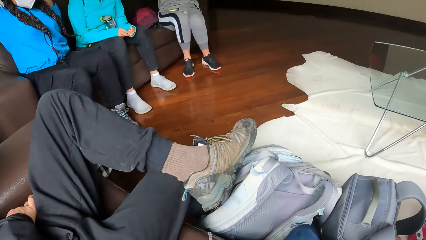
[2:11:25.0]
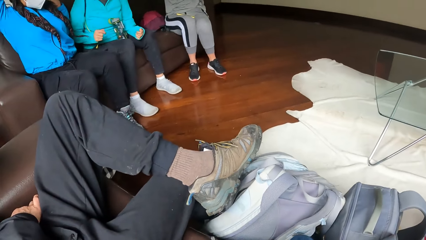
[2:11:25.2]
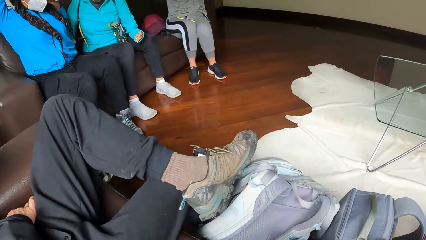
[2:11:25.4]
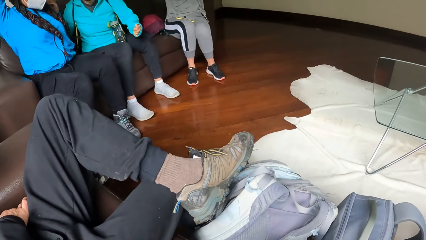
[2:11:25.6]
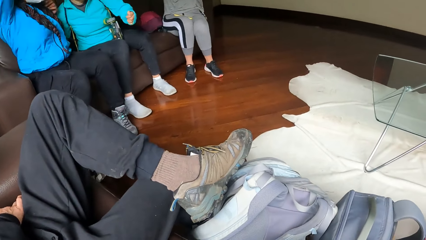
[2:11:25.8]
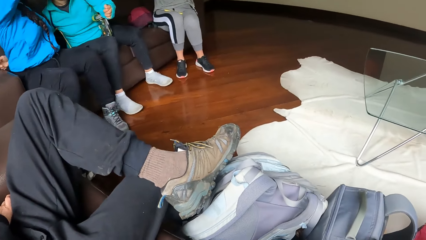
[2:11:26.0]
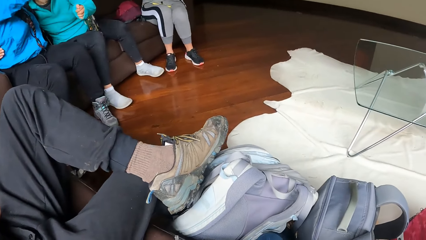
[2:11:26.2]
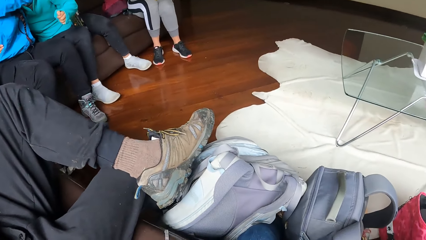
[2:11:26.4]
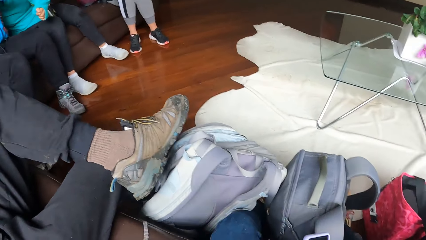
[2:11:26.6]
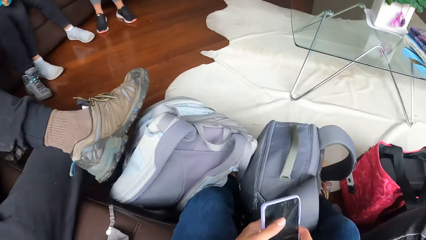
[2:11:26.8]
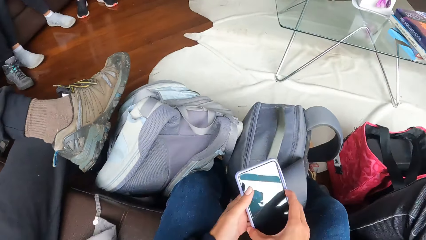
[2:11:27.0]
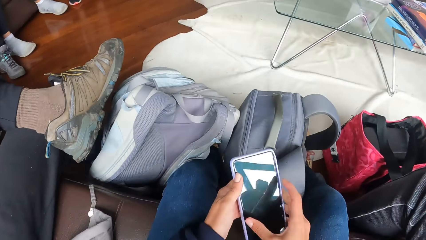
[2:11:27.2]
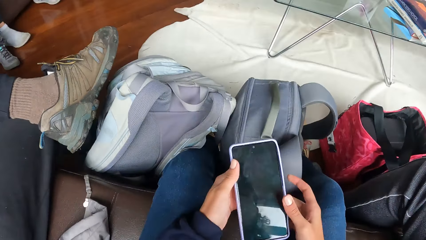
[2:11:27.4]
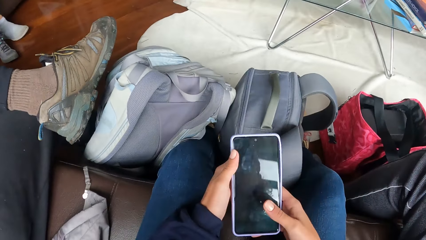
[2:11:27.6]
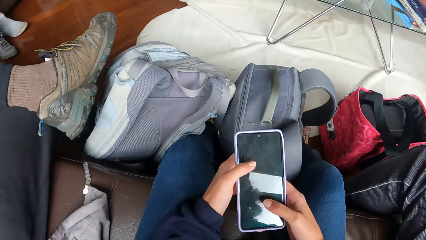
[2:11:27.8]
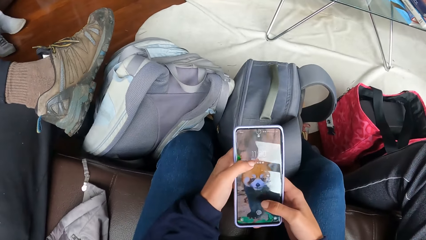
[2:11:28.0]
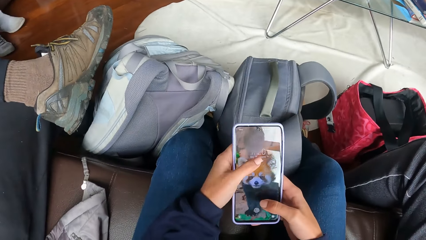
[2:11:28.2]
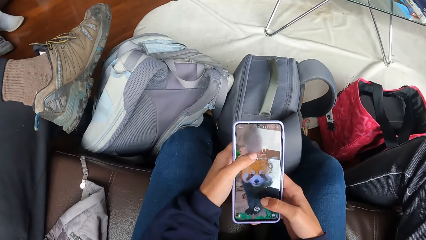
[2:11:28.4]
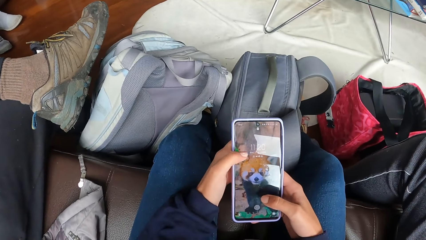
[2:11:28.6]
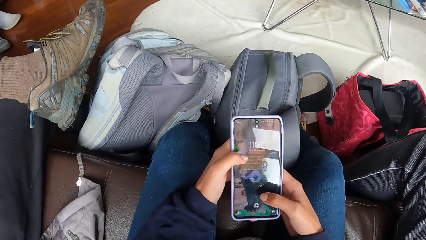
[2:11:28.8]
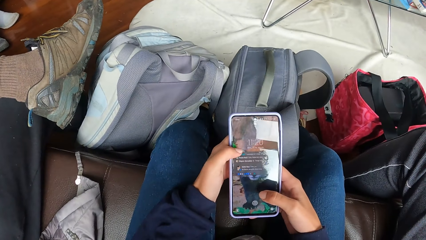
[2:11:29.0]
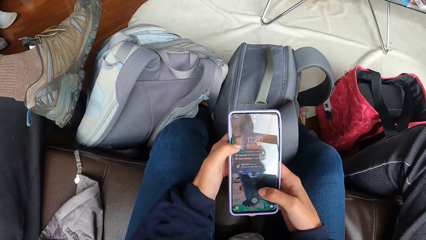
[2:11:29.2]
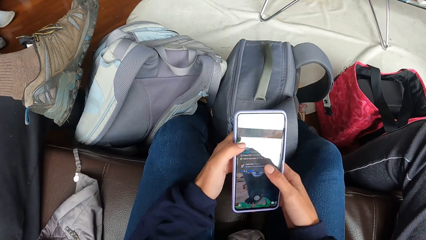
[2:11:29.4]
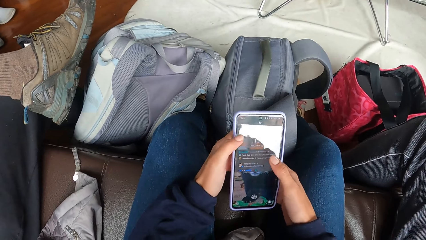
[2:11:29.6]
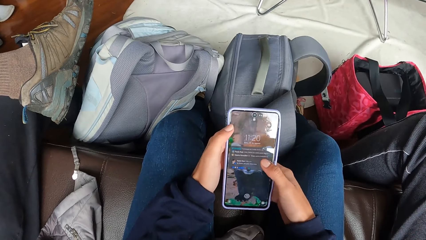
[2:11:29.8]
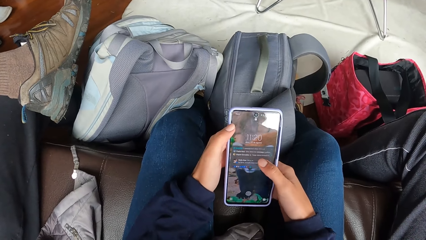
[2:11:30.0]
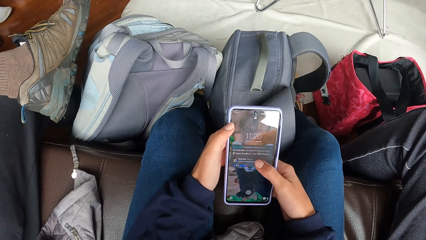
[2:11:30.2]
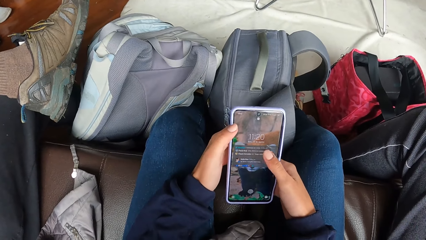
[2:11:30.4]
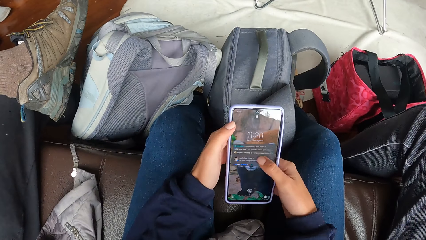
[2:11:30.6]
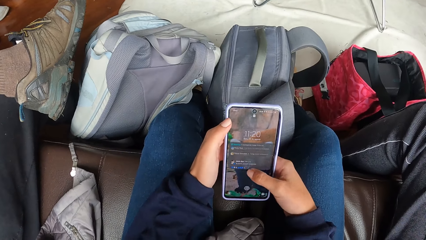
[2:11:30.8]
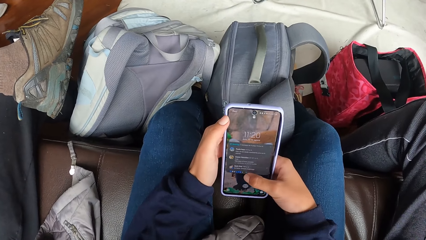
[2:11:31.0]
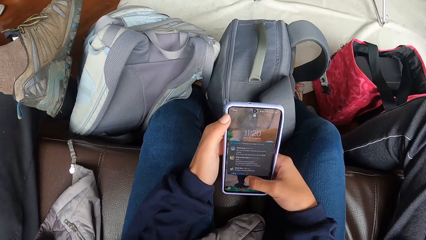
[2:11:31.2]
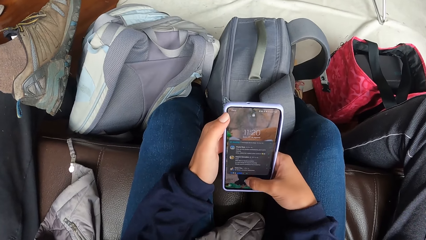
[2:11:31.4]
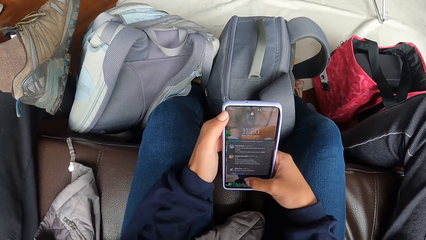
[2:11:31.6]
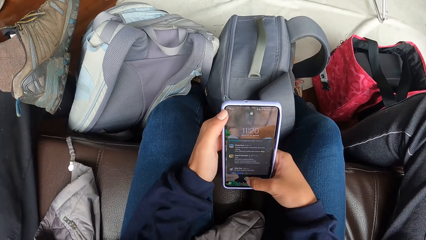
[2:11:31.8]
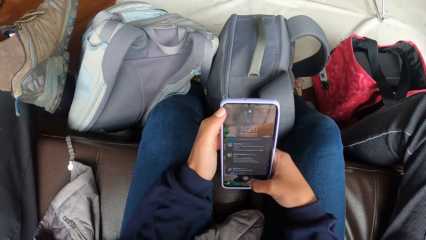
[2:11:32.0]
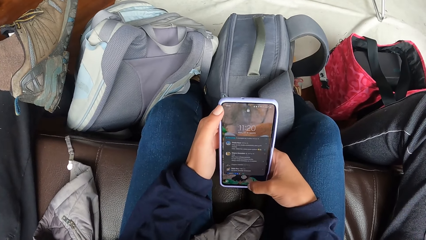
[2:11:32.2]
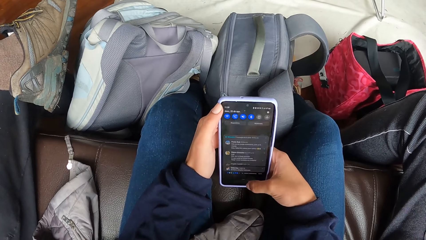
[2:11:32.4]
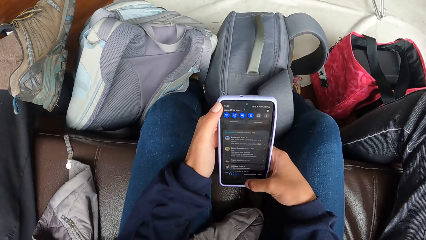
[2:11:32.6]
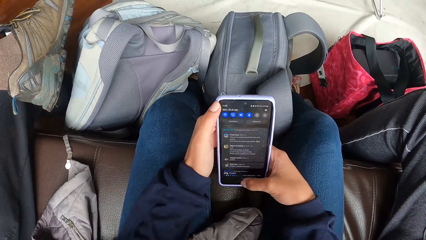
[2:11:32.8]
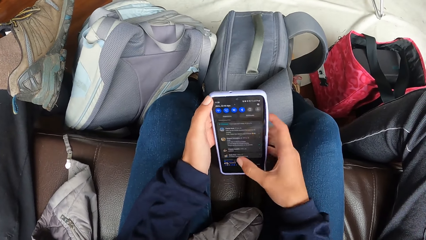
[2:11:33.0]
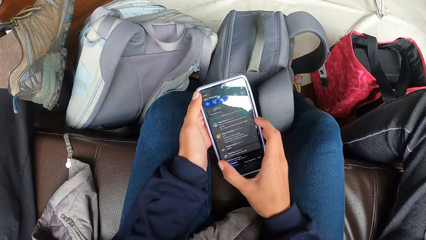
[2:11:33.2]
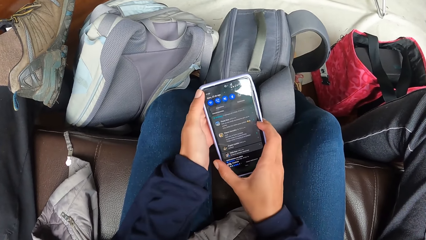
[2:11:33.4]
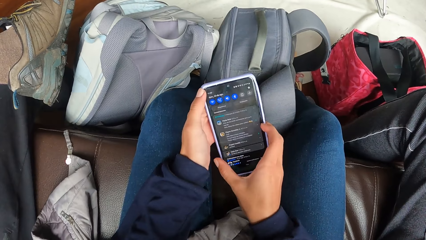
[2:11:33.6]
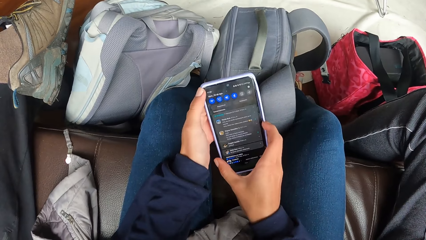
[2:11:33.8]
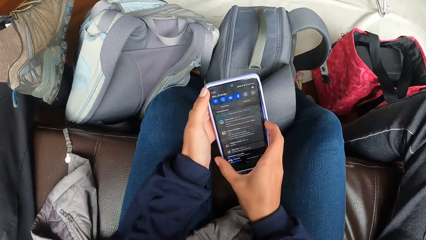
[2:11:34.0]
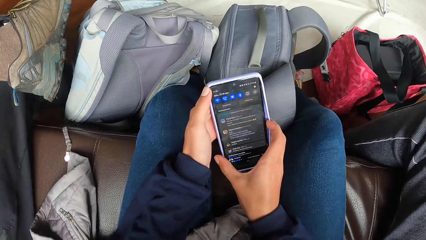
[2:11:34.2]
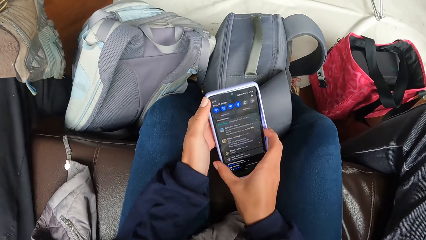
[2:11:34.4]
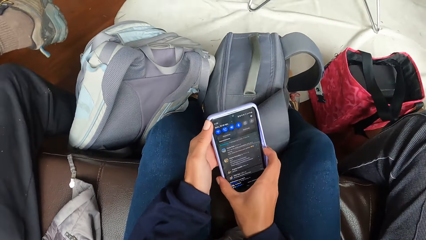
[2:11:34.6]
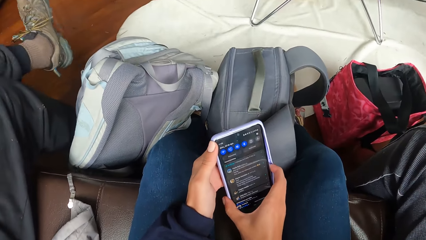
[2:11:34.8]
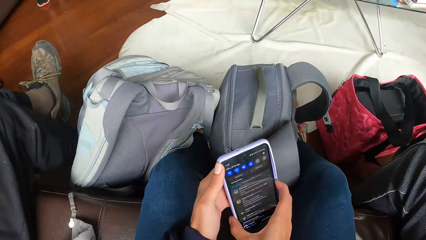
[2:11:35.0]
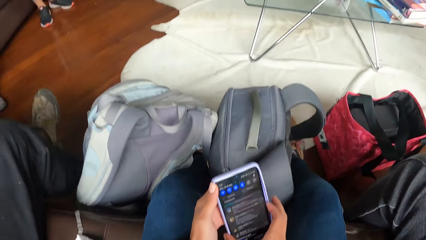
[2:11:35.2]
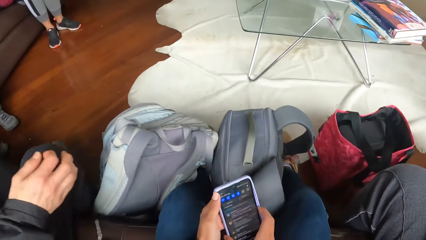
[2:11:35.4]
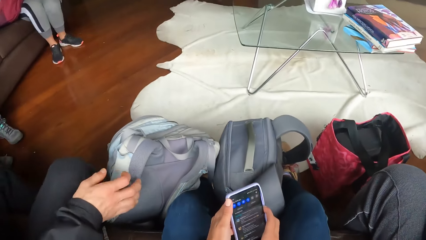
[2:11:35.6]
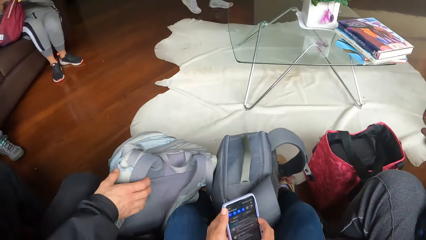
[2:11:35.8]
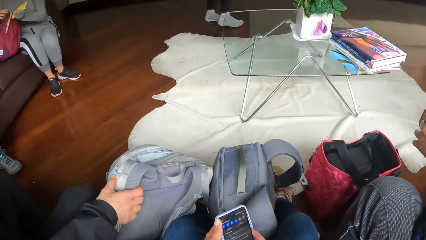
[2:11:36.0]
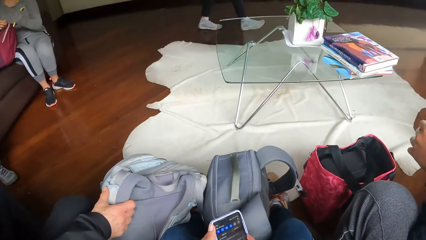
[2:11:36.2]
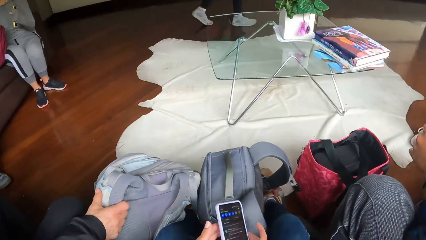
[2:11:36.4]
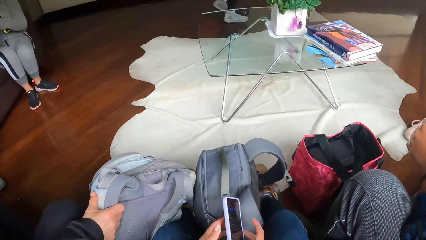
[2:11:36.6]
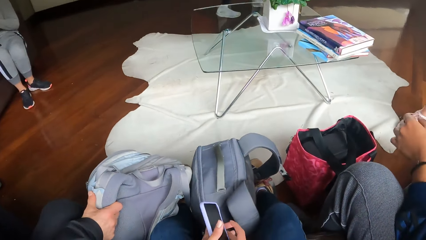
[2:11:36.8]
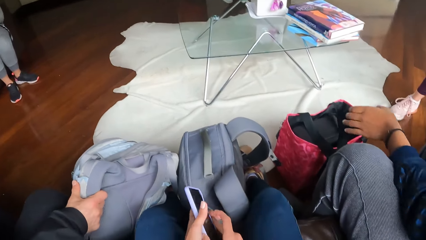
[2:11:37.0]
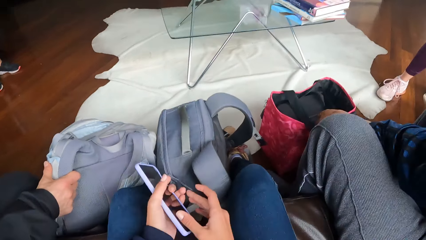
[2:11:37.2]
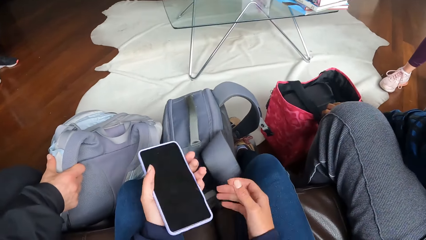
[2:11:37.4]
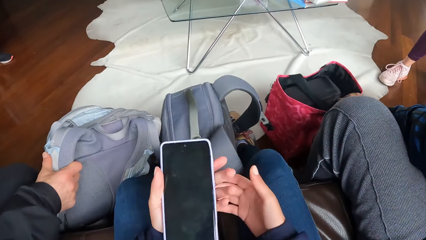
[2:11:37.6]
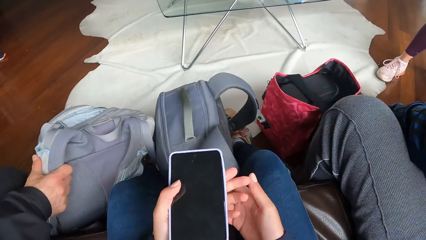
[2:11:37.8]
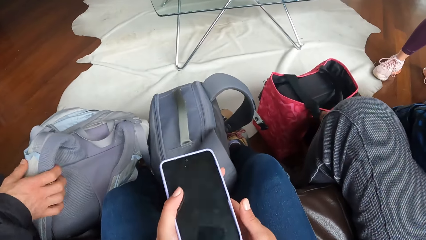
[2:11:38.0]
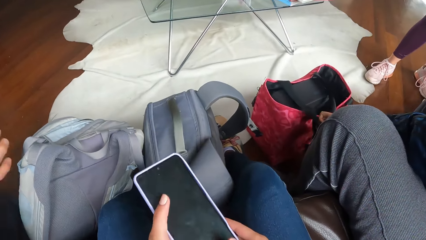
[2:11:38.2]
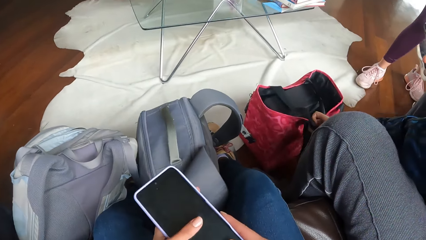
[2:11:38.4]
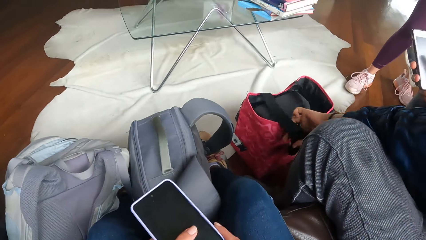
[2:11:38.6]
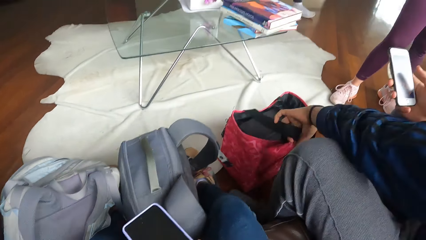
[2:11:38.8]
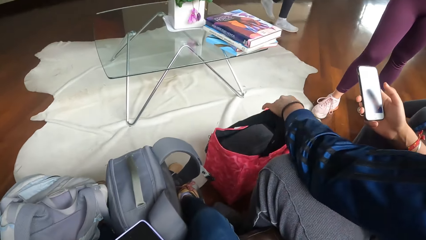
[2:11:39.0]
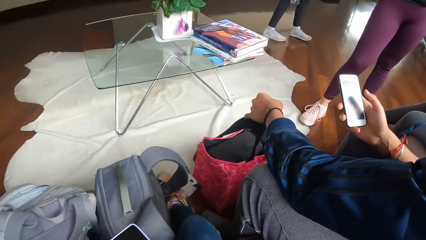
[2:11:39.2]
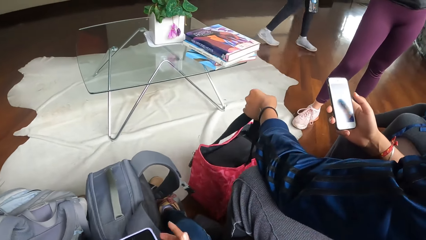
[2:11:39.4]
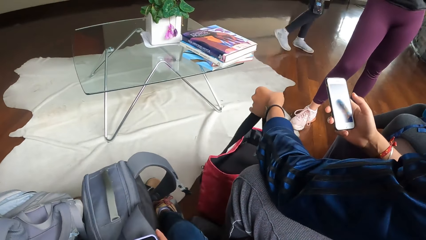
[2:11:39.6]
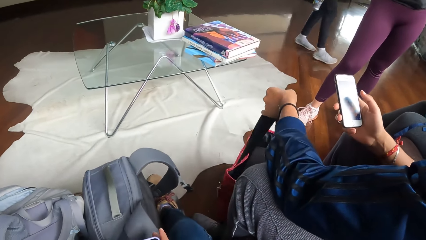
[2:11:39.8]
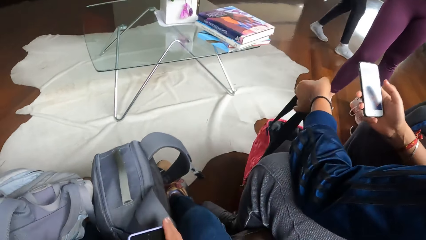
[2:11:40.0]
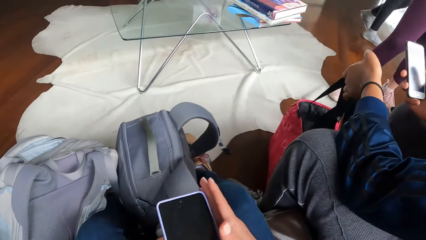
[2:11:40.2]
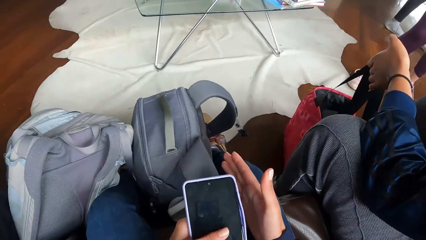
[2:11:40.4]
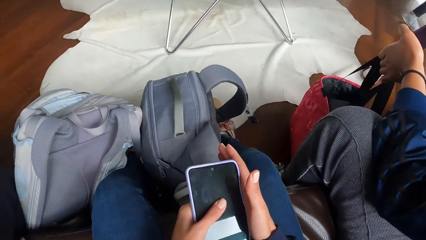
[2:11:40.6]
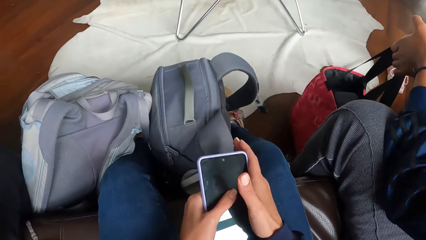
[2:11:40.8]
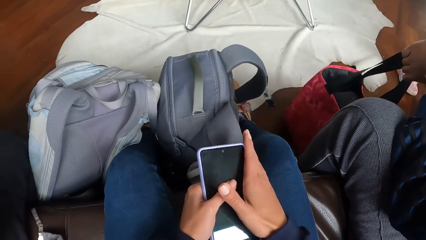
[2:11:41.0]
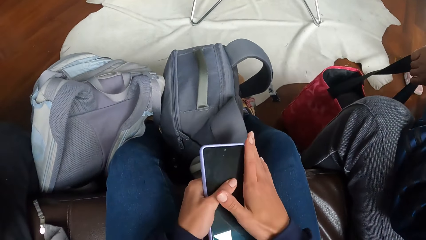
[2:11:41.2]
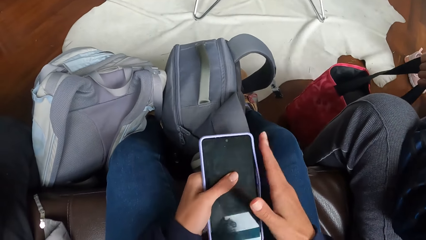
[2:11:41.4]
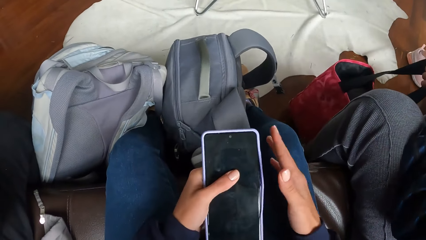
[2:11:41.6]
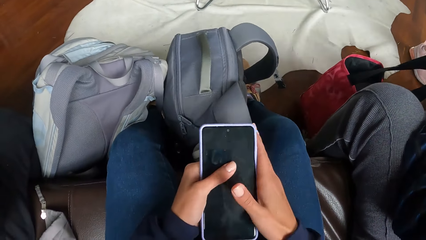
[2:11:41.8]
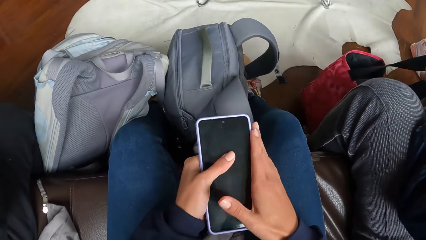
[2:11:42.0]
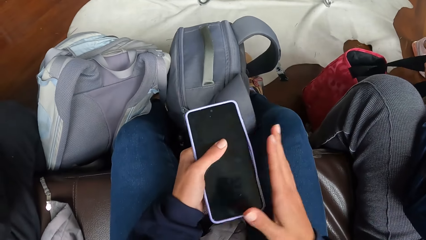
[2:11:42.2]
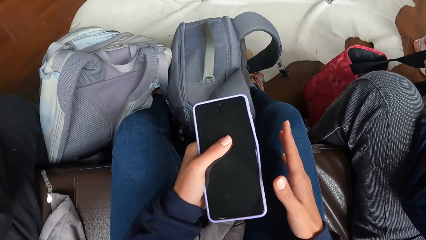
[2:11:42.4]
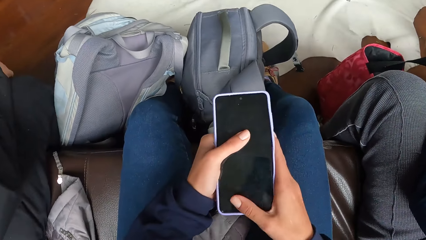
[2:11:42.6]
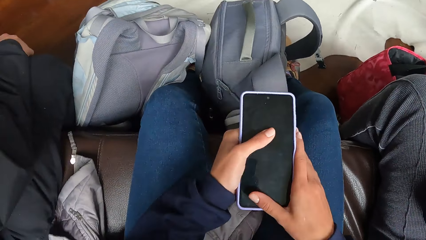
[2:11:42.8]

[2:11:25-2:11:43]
A person hugs another person. The camera wearer operates the phone with her hands. A man holds a backpack with his right hand. Another man holds the bag handles with his left hand. A person takes the bag from the floor. The other man pulls the bag with his left hand. The camera wearer fixes a phone pouch with her right hand.
